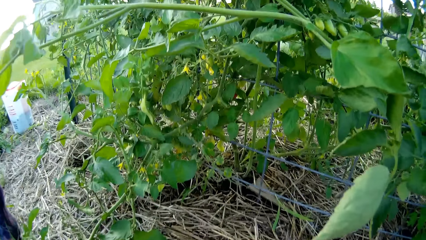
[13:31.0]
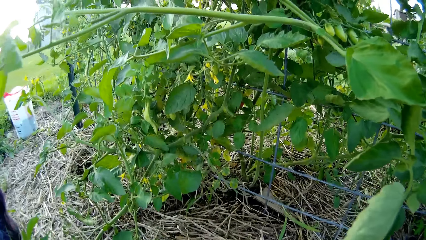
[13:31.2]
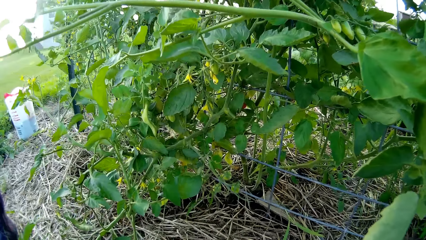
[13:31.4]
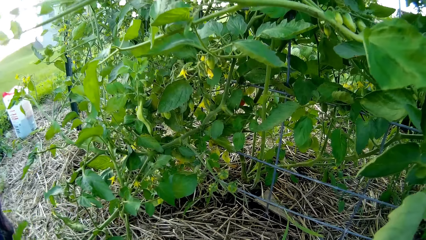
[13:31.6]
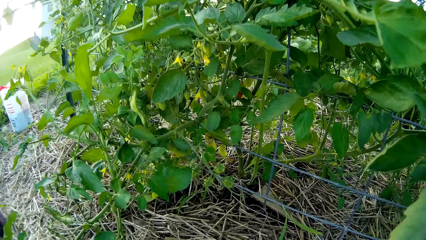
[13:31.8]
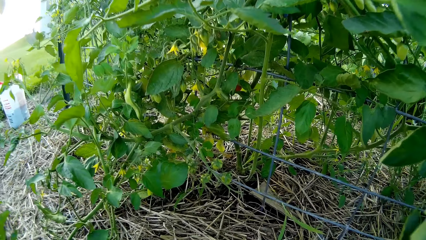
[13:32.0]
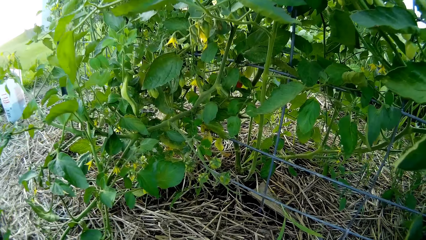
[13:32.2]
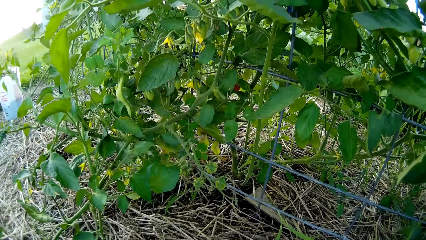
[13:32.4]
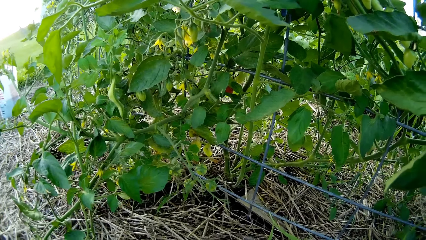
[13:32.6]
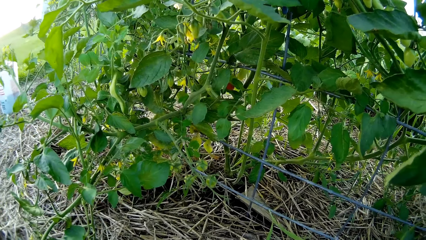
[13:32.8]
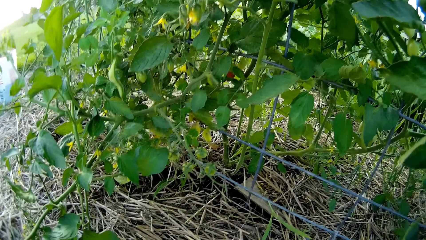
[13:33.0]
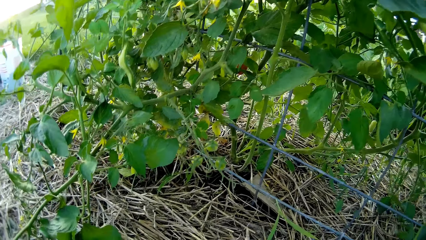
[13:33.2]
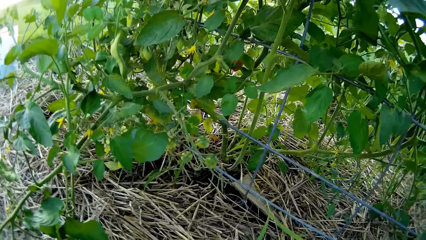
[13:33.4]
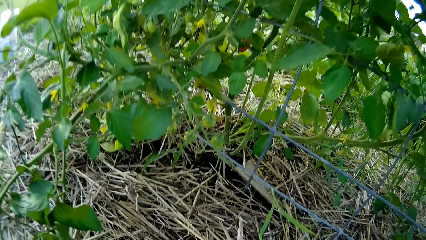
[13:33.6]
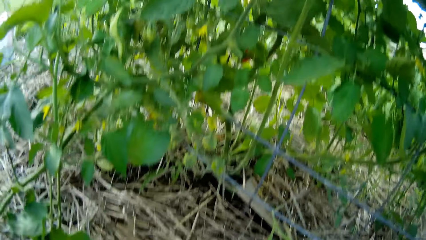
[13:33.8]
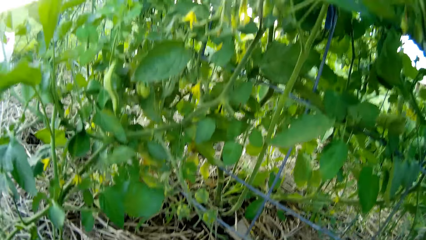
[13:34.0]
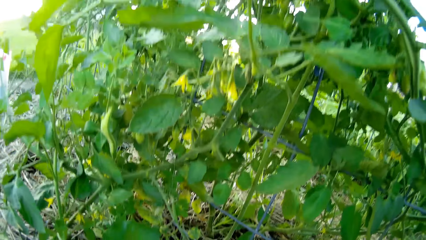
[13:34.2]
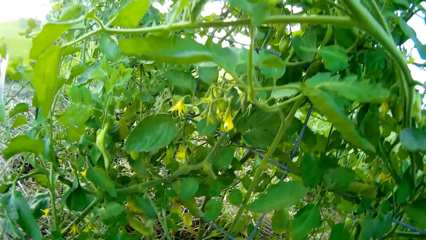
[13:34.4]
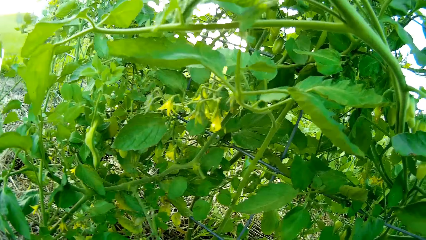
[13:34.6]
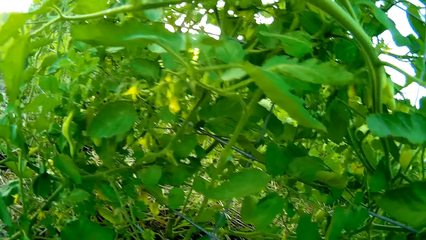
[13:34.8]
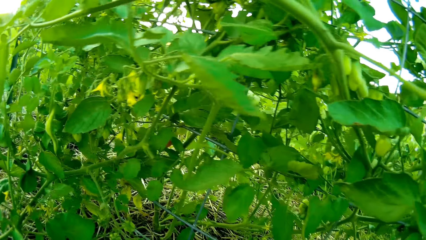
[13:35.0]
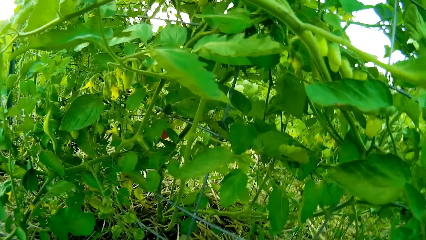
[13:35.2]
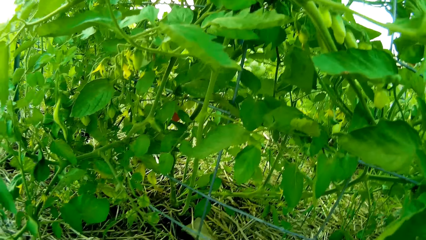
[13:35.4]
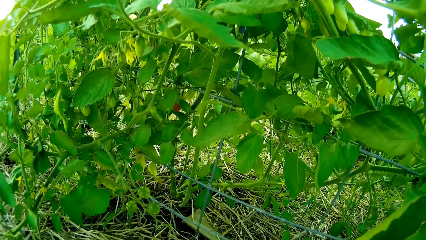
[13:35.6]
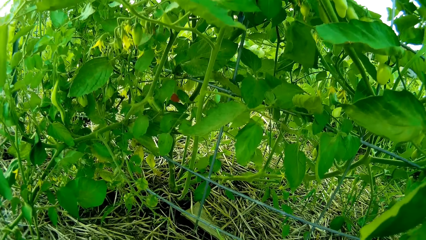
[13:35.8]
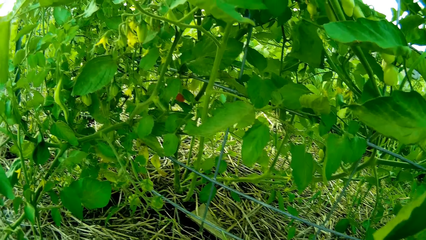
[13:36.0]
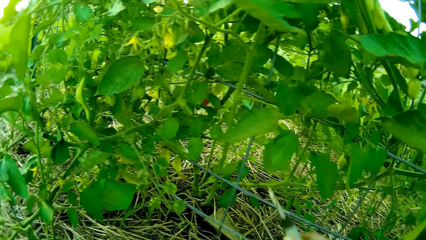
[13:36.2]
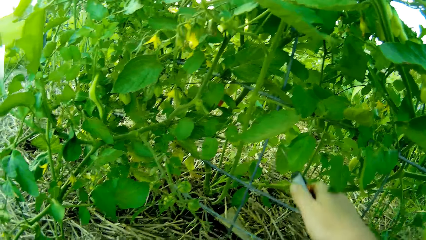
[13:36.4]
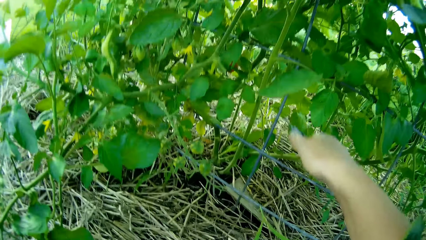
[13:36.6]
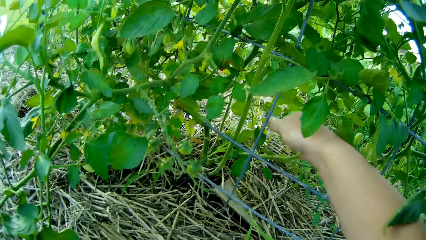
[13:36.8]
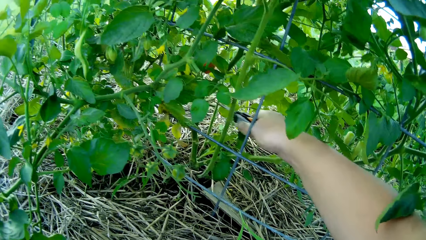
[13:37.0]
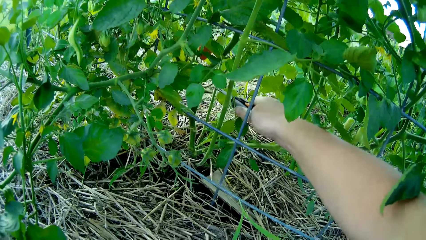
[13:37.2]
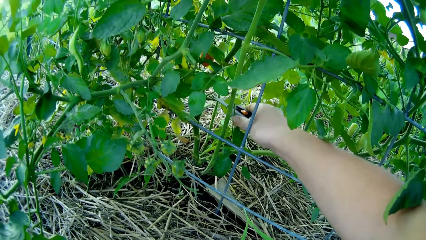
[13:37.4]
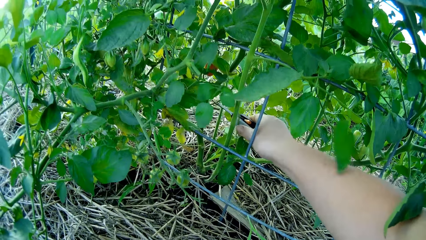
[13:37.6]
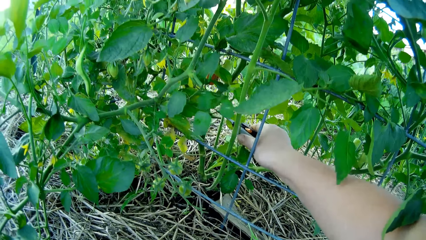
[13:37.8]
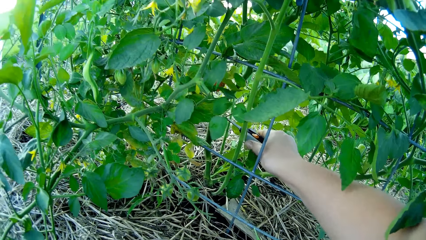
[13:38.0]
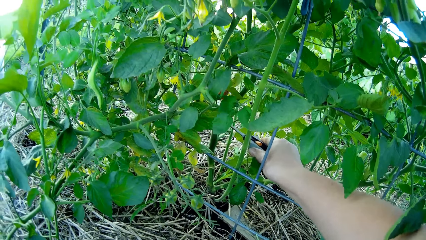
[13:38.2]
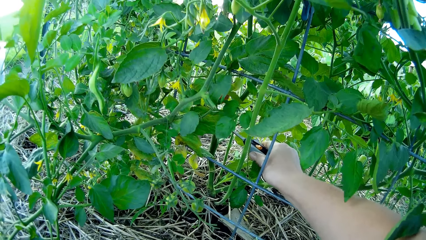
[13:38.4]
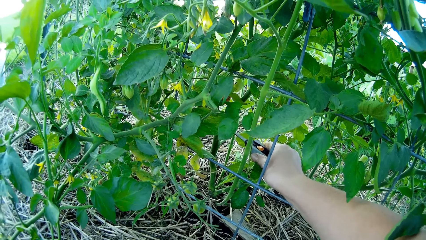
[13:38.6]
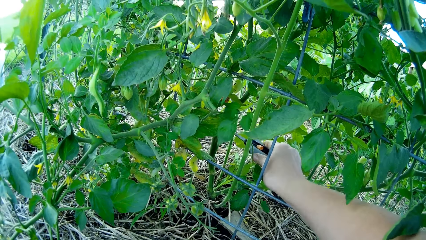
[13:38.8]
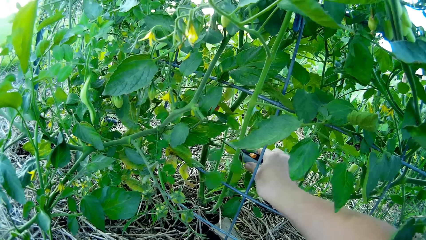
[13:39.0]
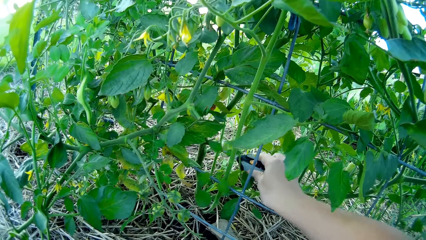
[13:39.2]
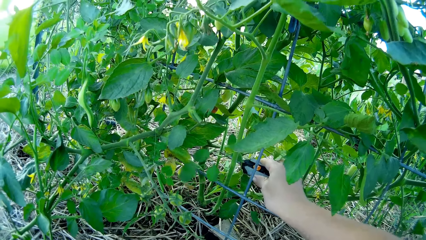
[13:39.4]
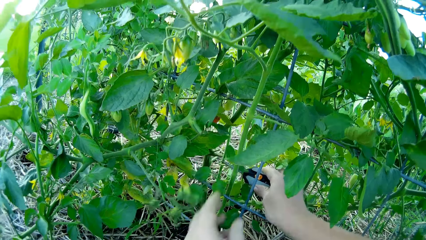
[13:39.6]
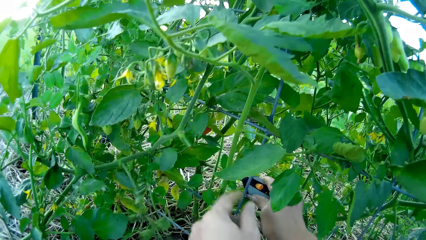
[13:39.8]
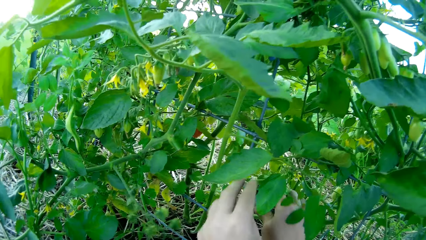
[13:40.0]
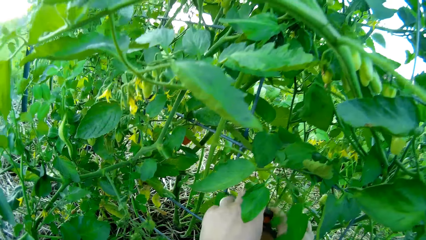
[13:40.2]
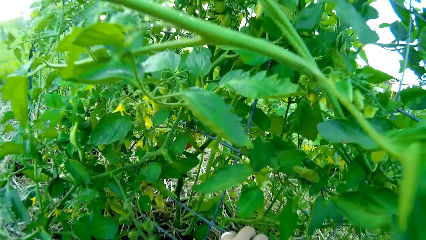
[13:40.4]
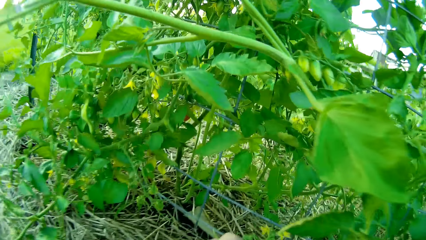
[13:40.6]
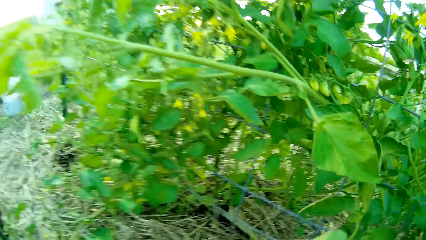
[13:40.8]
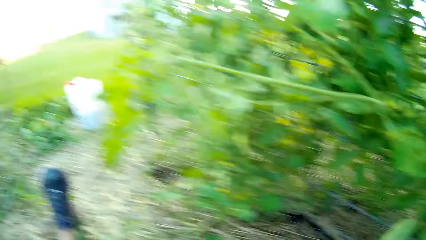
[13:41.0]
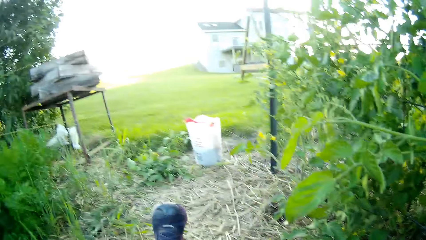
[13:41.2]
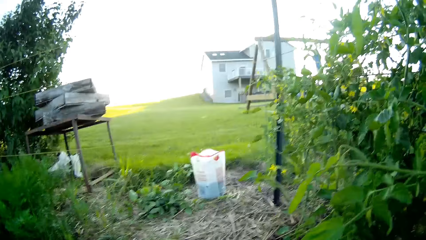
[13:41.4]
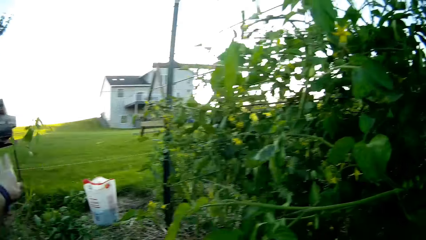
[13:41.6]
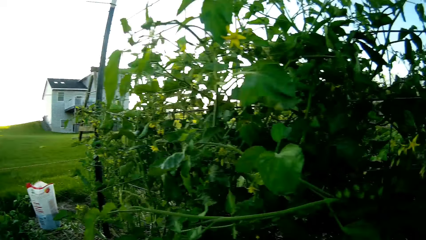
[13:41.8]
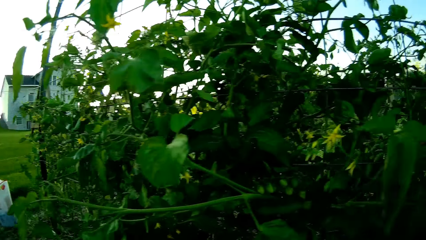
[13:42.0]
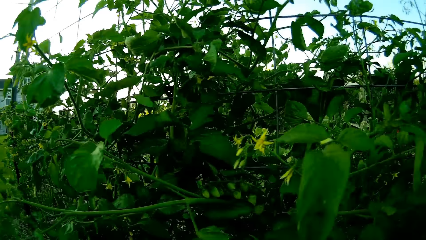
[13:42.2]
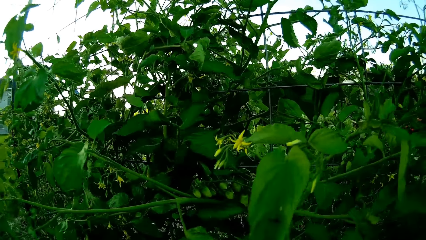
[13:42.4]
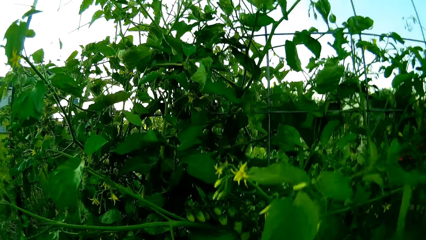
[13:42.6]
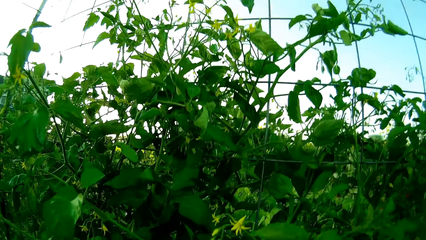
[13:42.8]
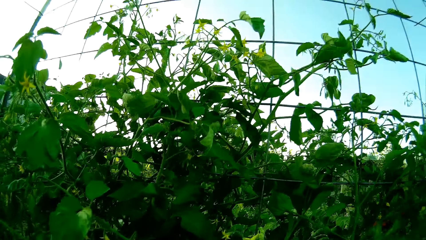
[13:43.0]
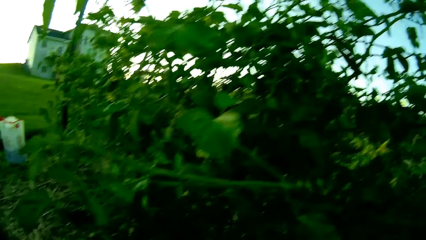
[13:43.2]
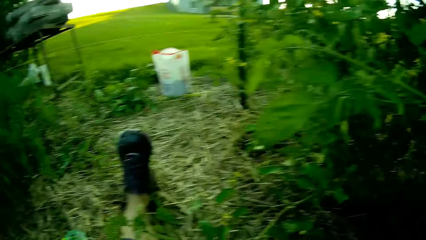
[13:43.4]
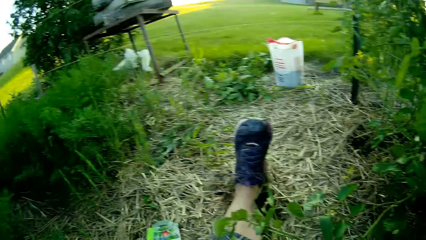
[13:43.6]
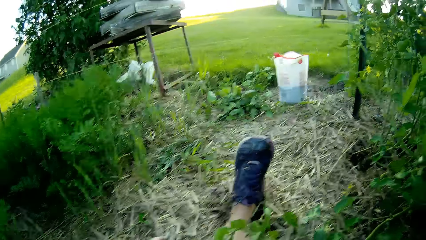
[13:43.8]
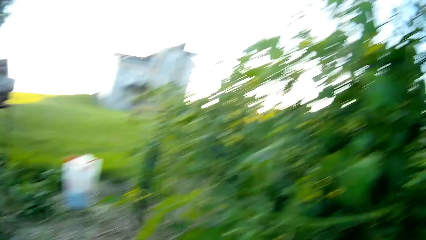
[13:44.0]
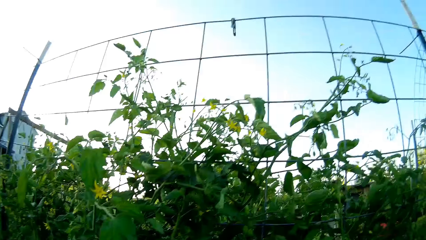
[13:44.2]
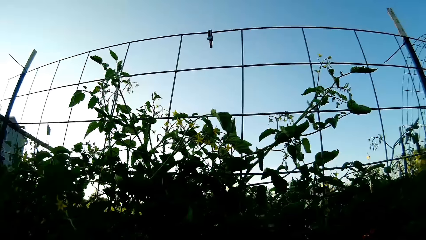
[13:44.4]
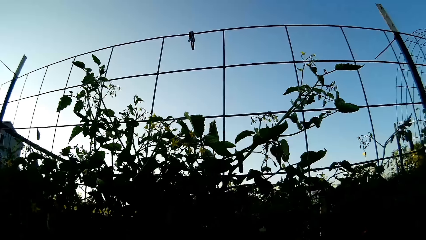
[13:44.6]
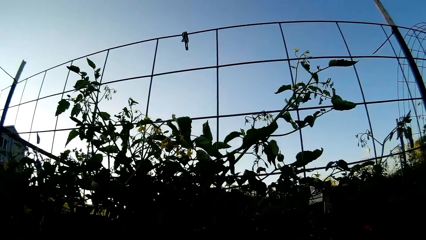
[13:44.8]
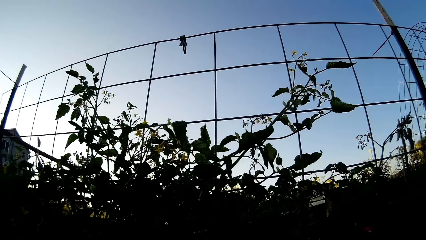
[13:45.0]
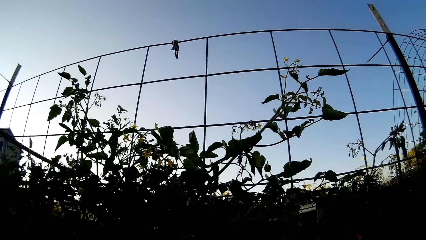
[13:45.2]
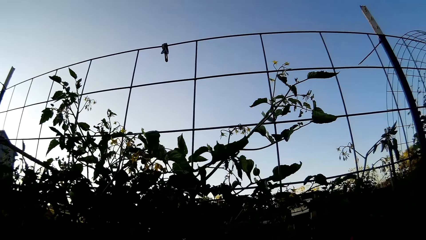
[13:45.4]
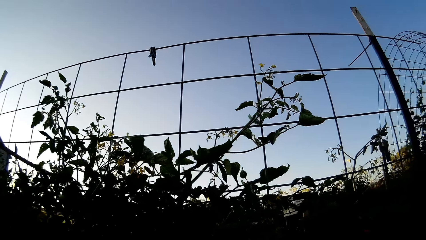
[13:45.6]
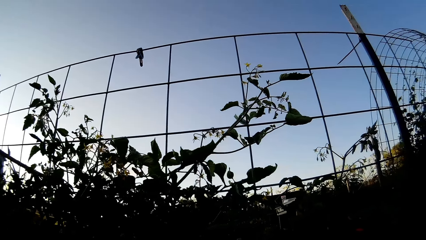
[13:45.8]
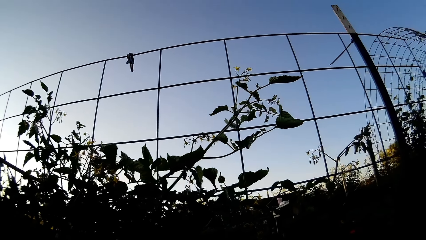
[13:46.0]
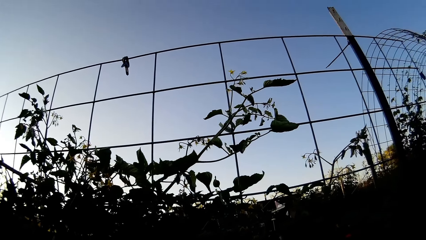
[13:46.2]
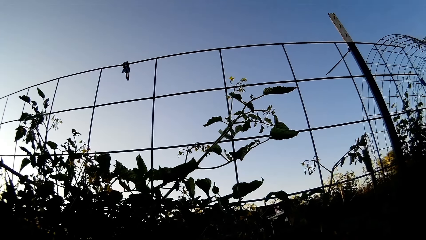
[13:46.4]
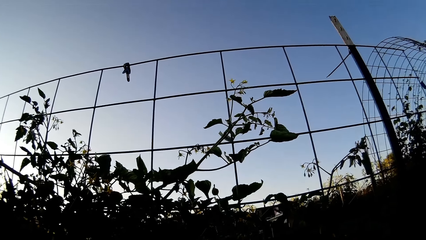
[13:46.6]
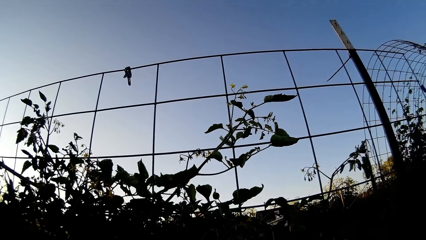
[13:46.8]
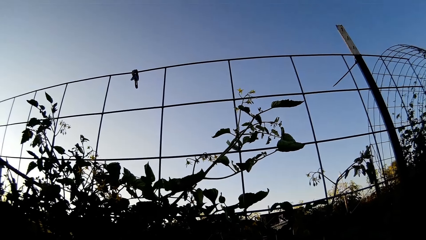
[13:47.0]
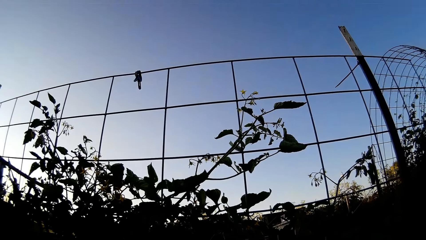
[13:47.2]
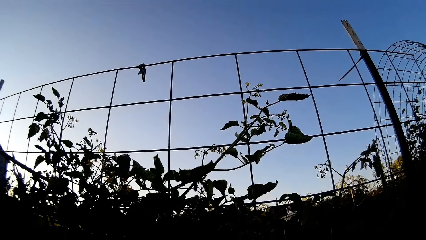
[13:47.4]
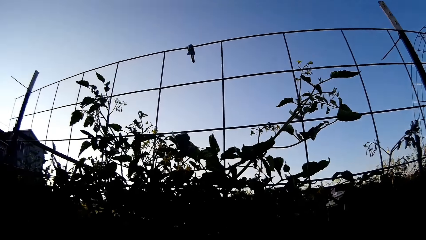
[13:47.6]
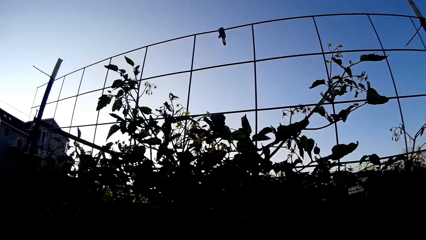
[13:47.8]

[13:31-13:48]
The camera wearer cuts the plant leaf. They pick the plant leaf.
